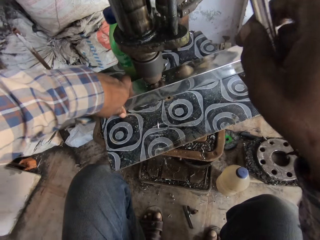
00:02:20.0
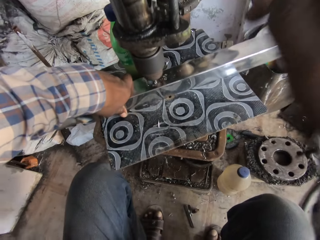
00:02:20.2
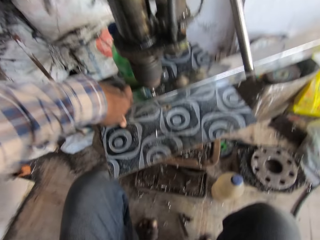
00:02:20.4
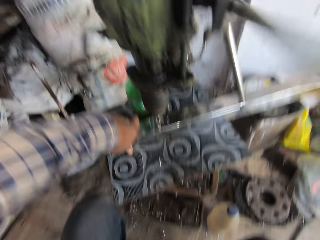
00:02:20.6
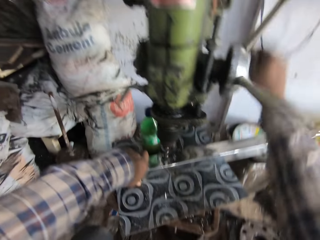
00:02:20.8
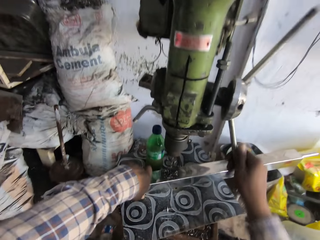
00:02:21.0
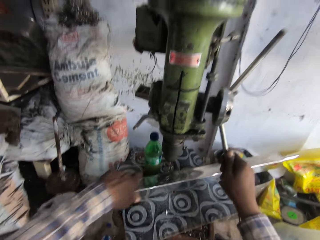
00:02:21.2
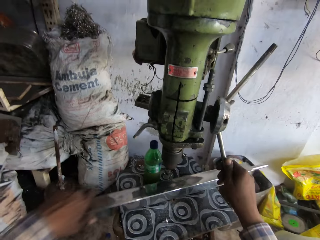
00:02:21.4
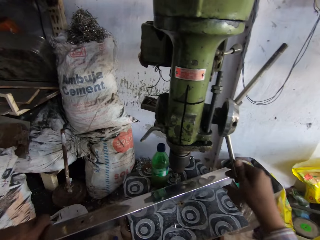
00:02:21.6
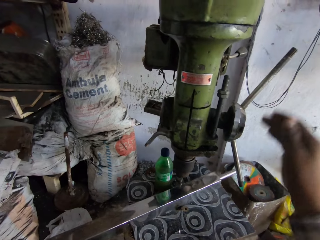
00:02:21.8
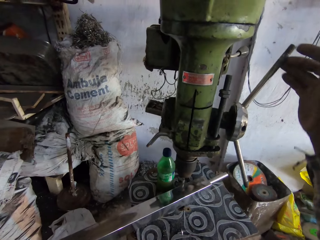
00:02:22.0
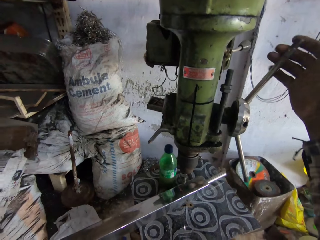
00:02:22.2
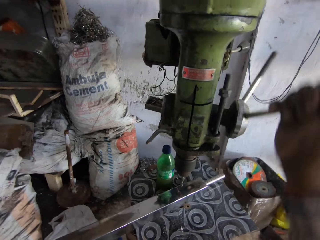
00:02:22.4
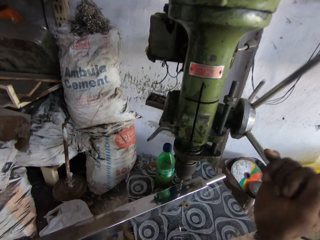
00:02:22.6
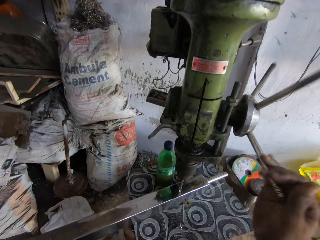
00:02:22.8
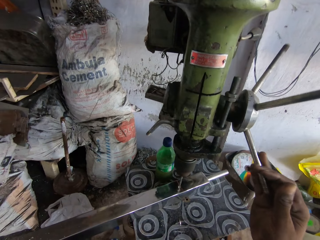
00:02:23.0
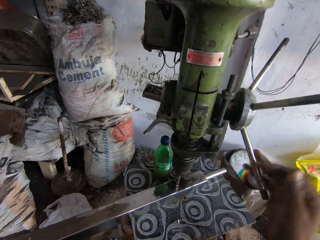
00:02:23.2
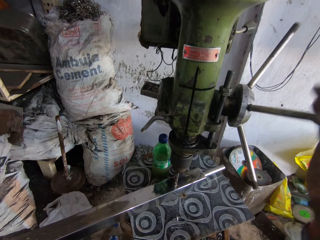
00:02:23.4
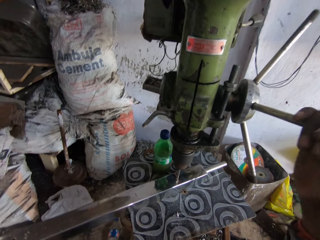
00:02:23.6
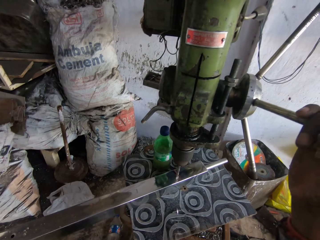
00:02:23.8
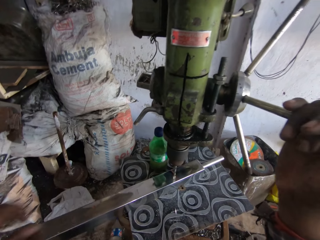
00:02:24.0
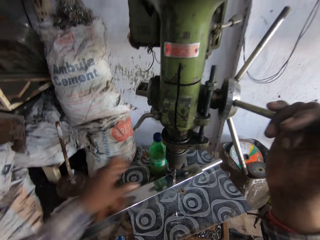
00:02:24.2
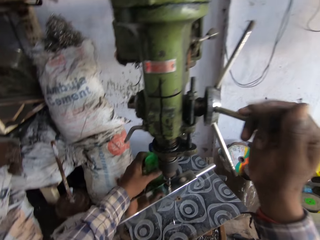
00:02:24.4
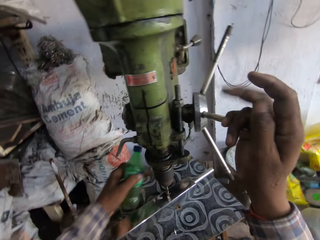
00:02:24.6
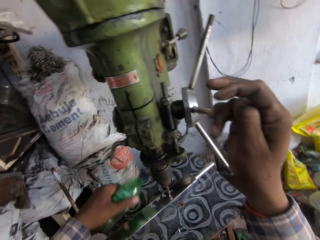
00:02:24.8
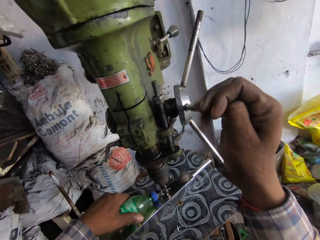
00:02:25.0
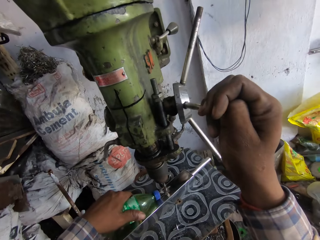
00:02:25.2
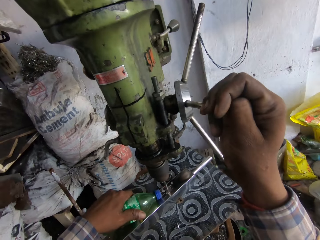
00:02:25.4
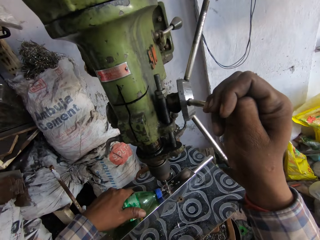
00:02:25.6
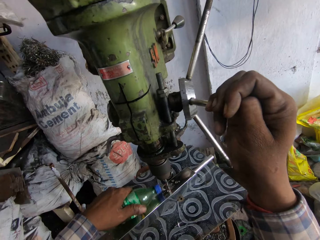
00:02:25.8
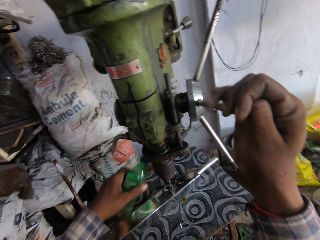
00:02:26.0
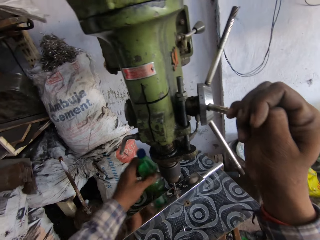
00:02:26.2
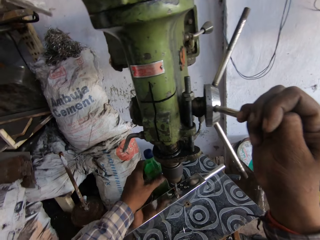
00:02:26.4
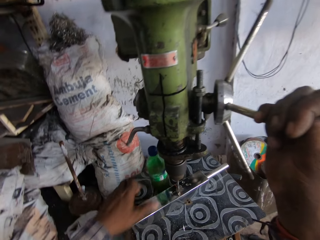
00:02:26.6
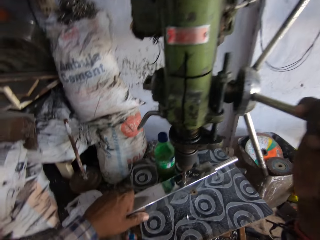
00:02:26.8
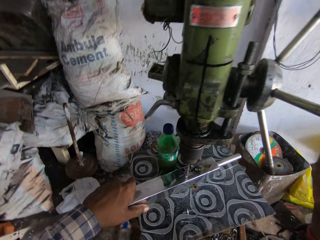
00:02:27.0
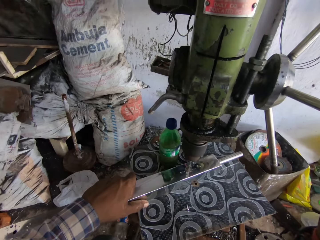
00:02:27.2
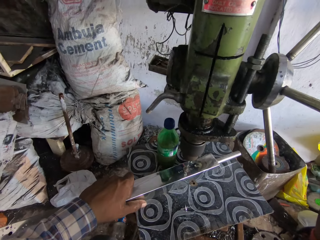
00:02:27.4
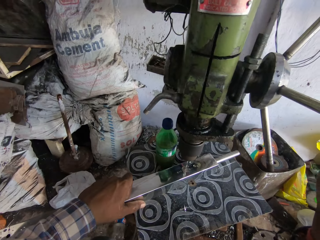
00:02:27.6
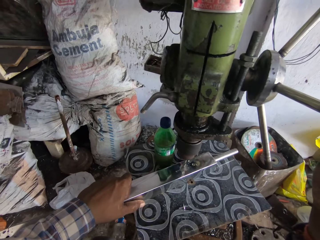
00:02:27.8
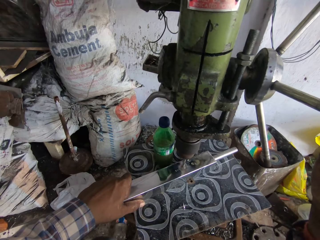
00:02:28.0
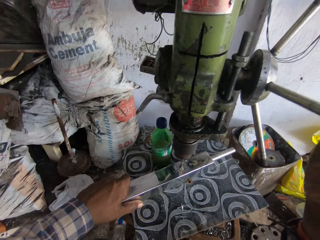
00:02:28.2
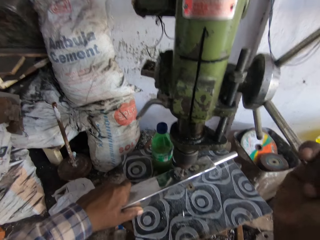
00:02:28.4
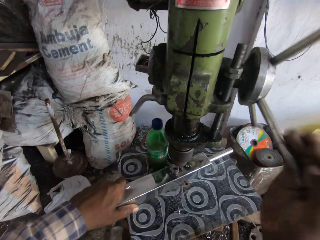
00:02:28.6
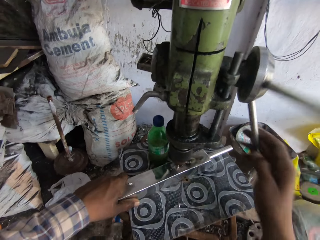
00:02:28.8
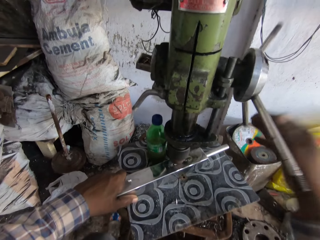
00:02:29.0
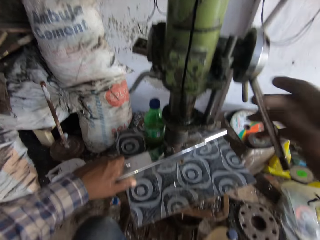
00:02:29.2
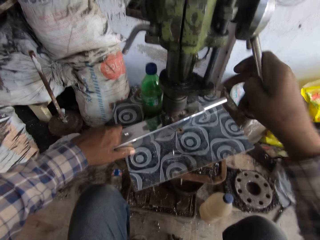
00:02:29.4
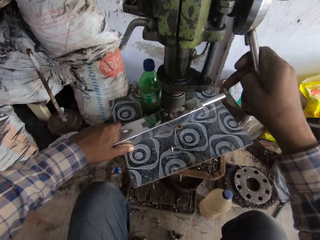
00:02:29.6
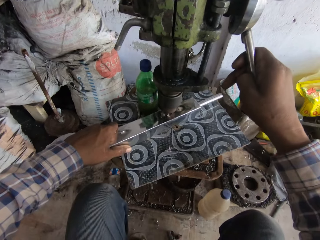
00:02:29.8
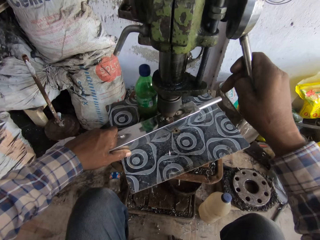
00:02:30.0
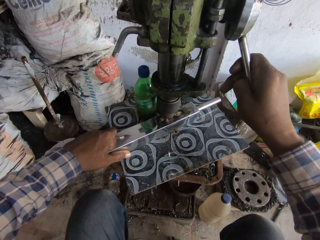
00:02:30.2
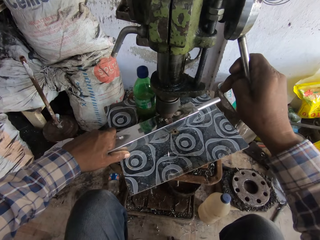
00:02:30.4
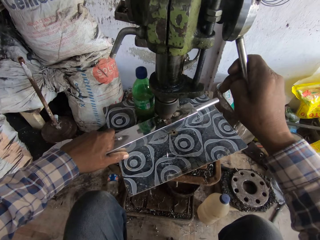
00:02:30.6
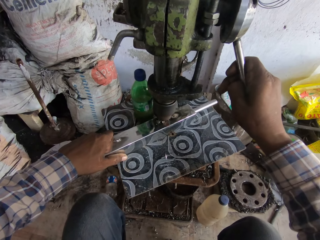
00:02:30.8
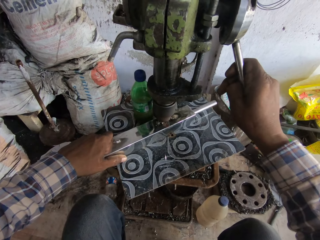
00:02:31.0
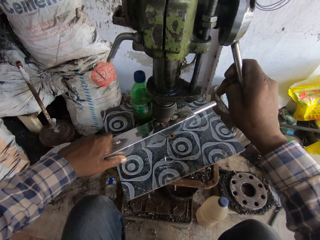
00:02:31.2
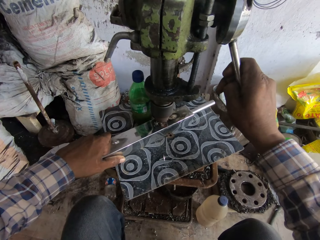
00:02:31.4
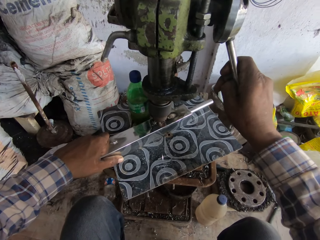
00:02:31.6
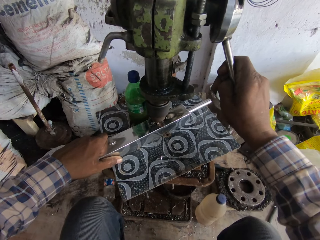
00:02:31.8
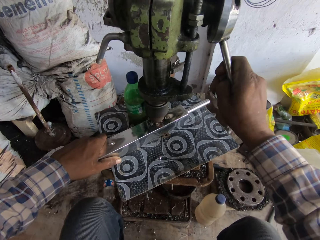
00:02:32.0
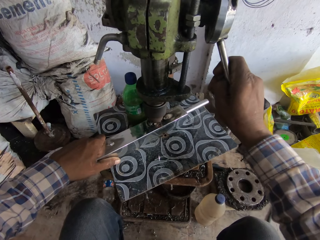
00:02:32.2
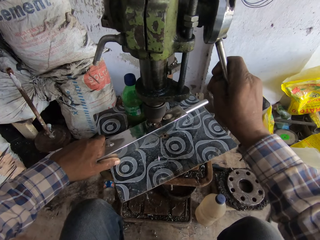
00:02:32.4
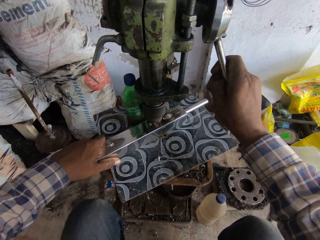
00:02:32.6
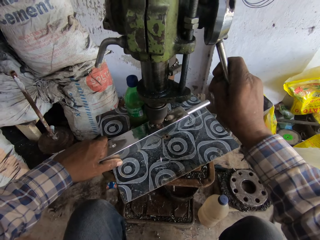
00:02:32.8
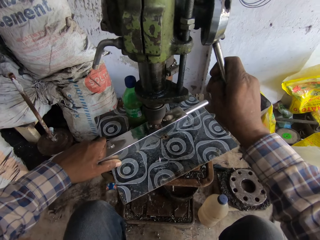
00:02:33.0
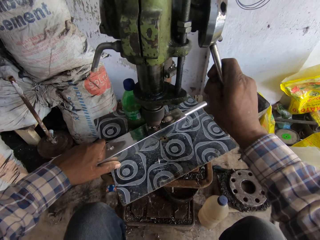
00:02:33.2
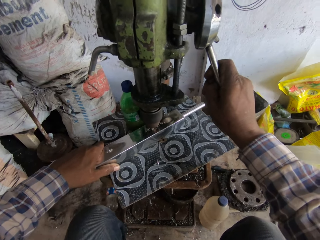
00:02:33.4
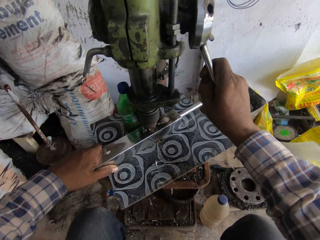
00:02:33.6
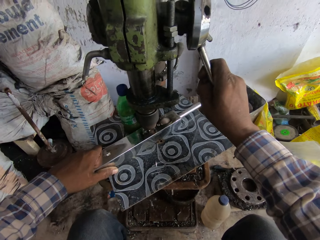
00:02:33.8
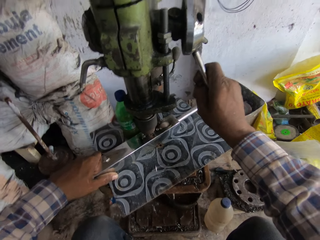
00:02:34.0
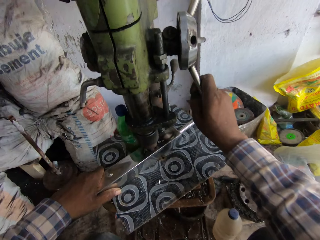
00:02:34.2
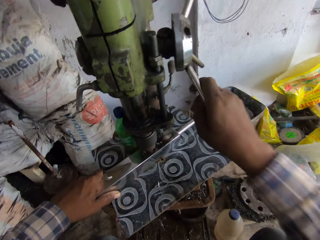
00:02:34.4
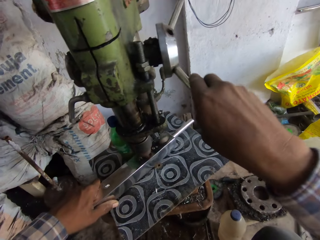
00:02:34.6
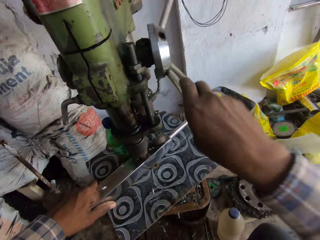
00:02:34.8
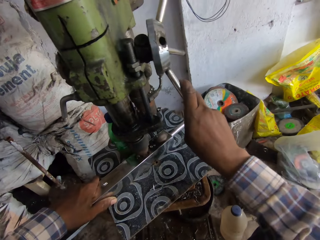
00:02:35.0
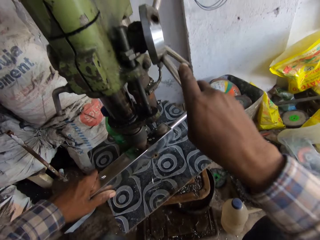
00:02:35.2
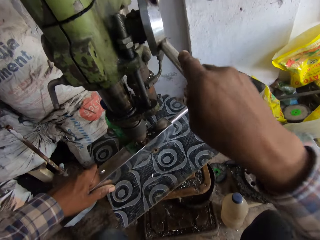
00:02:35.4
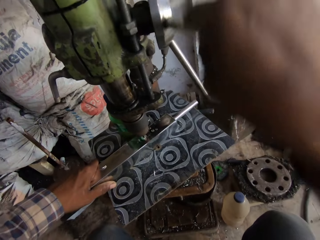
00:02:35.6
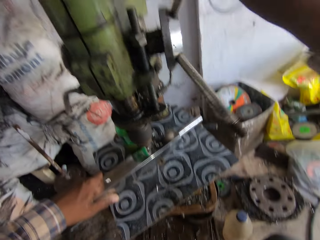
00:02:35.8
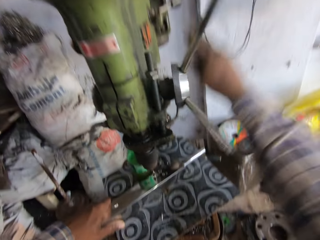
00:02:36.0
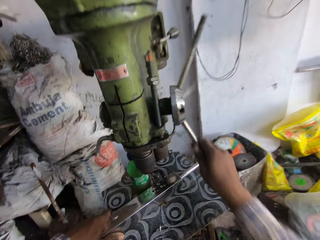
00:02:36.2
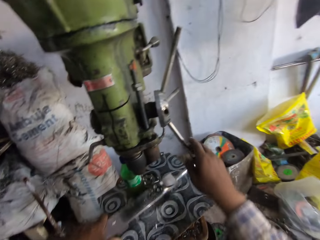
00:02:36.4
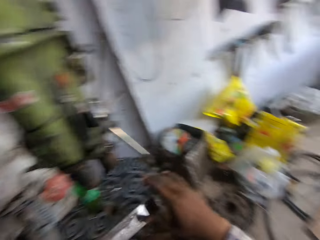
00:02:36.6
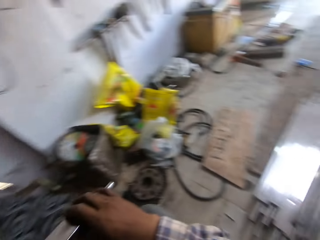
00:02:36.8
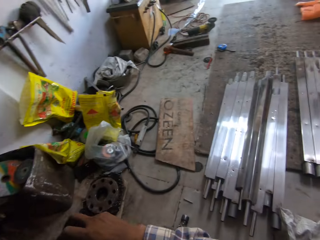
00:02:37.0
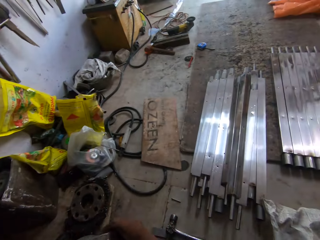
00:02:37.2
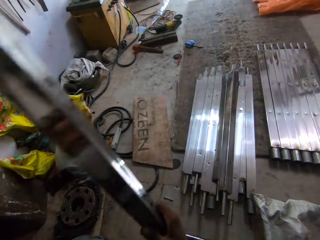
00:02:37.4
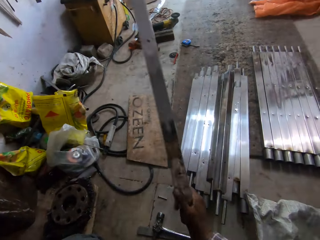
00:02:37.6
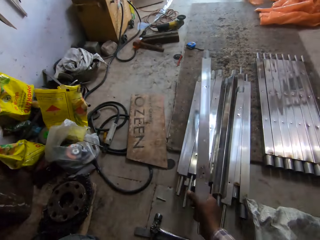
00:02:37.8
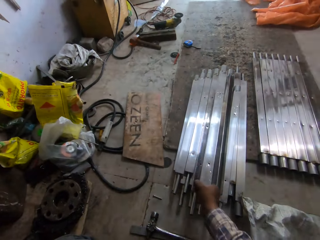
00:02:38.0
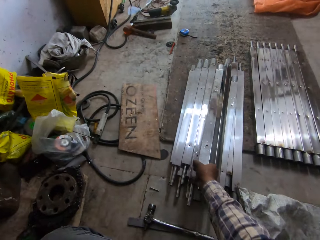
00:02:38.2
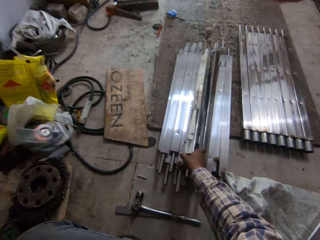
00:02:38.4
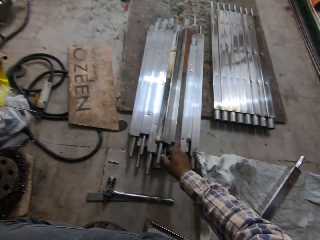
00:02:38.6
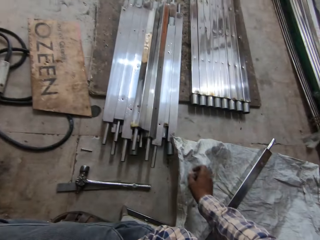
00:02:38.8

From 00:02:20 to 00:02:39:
The camera wearer adjusts the piece of metal on the table of the geared head drill with his left hand. He pulls the metal on the stool. He operates the capstan wheel of the geared head drill with his right hand. He lowers the drill bit. He drills the piece of metal with the geared head drill with both hands. He picks the bottle of lubricant or water bottle from the table with his left hand. He pours lubricant from the bottle of lubricant on the chuck of the geared head drill with his left hand. He drops the bottle of lubricant on the table with his left hand. He drills the holes on the metal. He operates the capstan wheel of the geared head drill with his right hand. He operates it again. He removes the piece of metal from the table with his left hand. He drops the piece of metal on the floor with his right hand.

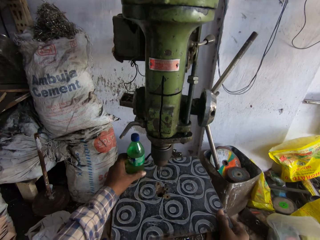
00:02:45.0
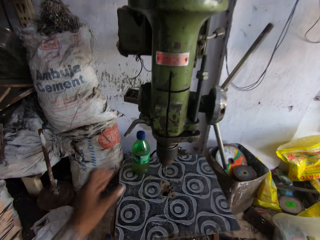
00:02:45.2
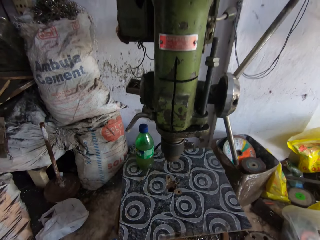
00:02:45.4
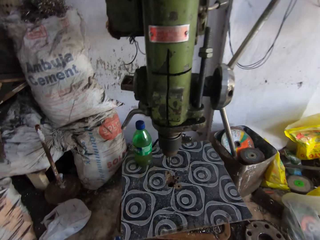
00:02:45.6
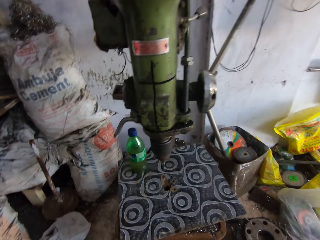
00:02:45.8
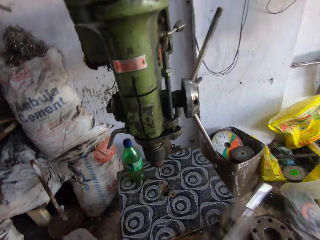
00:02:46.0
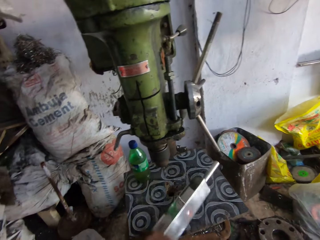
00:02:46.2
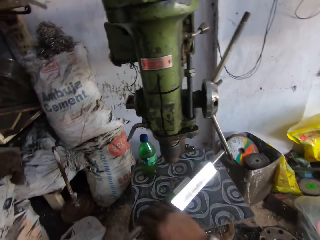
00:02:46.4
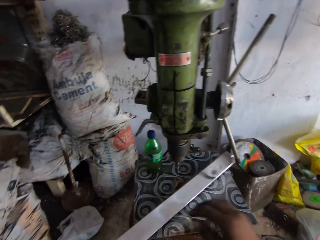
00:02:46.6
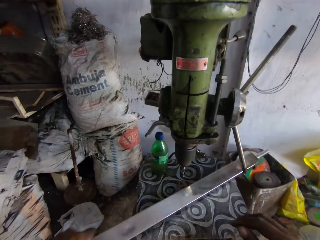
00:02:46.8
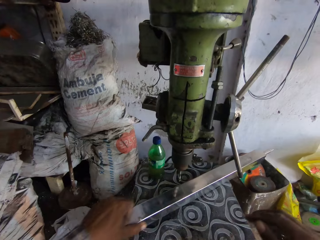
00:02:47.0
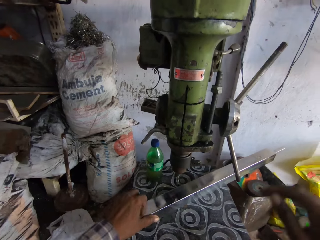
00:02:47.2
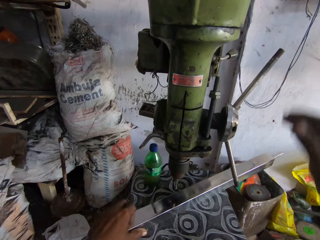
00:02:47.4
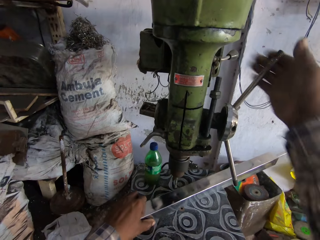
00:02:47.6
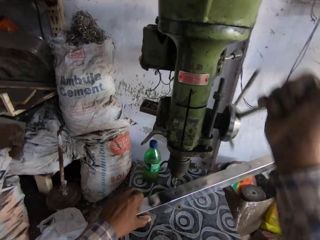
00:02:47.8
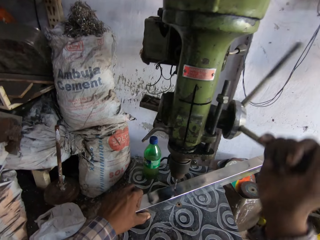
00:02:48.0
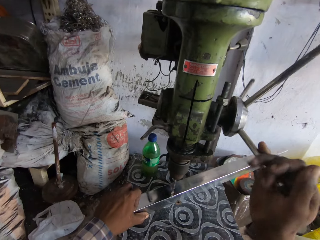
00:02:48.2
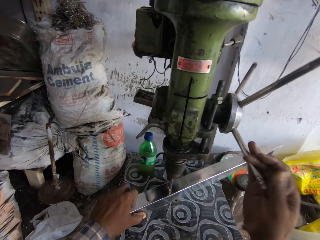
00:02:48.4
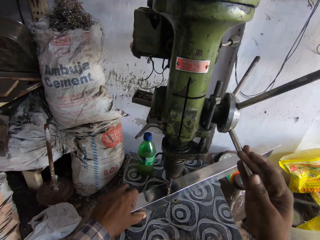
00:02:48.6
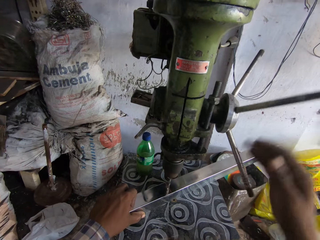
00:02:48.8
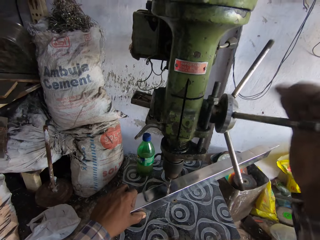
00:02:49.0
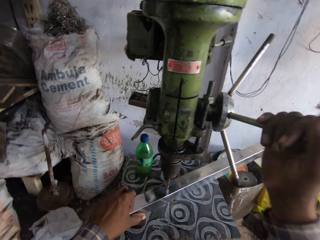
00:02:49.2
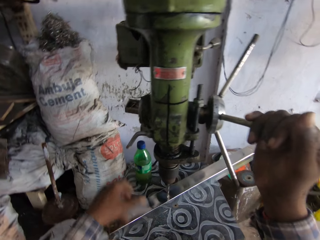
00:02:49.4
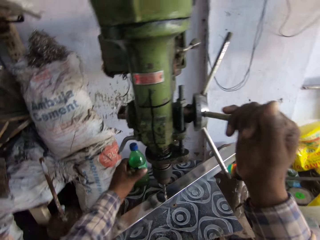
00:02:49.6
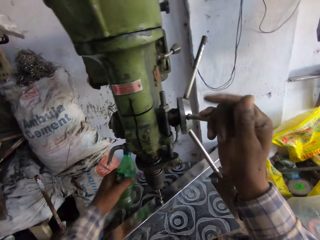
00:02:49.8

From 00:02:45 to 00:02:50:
The camera wearer places a piece of metal on the table with both hands. He operates the capstan wheel of the geared head drill with his right hand. He lowers the drill bit. He drills the piece of metal with the geared head drill with both hands. He picks the bottle of lubricant from the table with his left hand.
